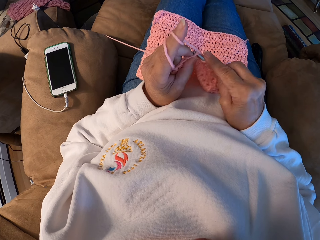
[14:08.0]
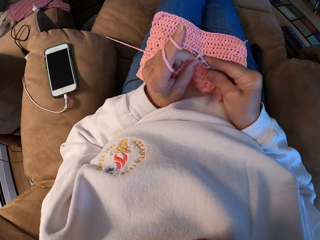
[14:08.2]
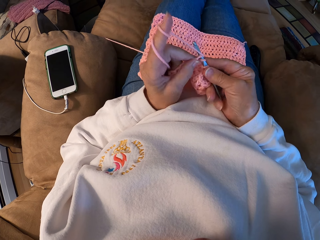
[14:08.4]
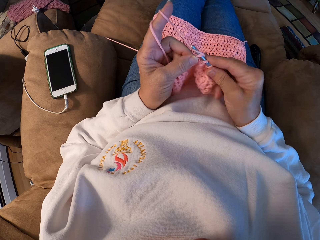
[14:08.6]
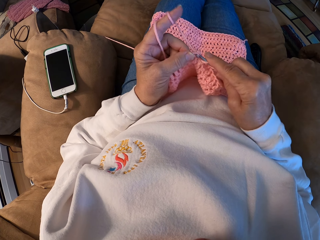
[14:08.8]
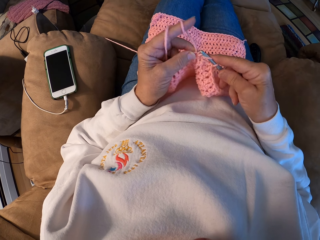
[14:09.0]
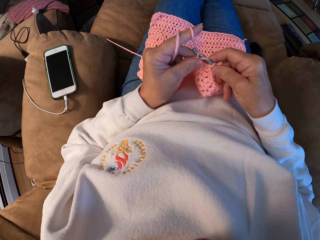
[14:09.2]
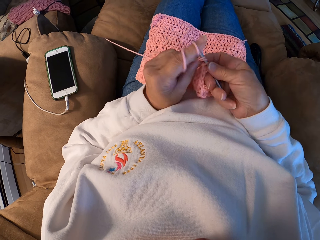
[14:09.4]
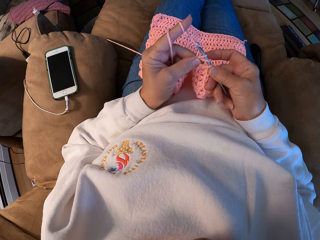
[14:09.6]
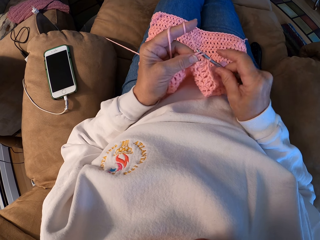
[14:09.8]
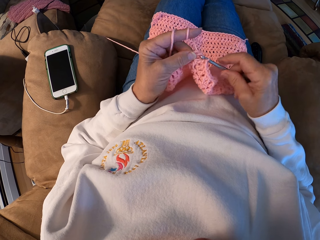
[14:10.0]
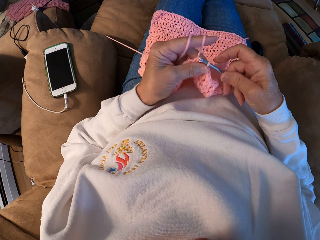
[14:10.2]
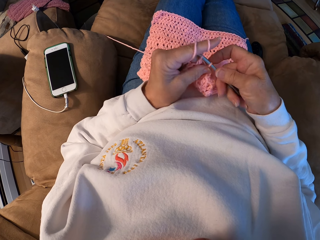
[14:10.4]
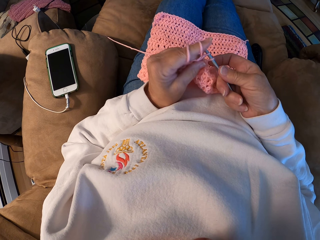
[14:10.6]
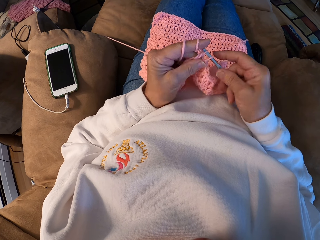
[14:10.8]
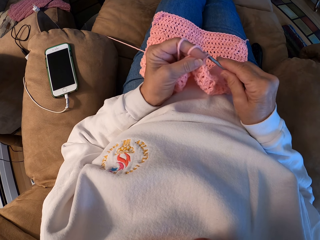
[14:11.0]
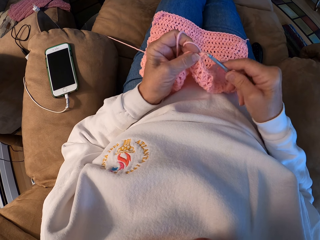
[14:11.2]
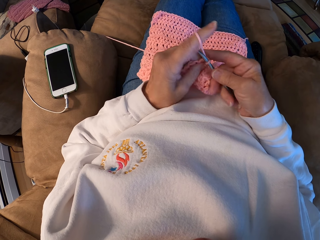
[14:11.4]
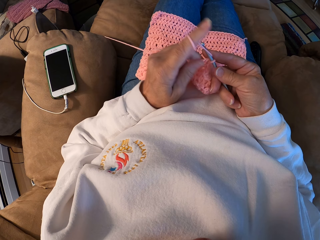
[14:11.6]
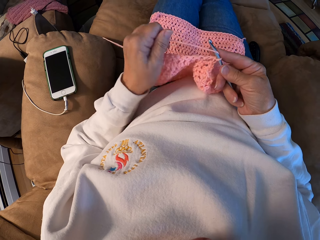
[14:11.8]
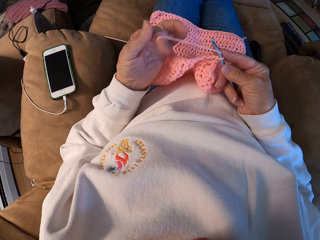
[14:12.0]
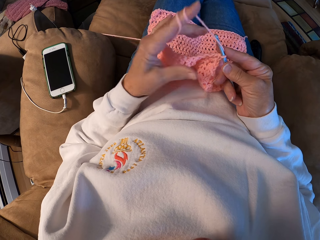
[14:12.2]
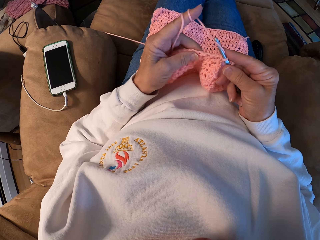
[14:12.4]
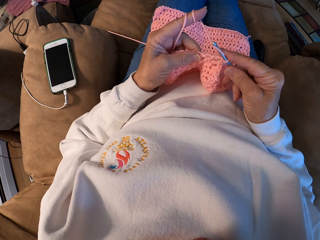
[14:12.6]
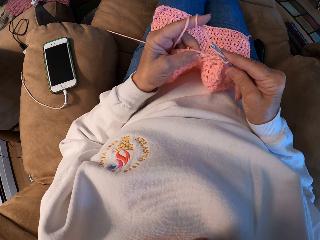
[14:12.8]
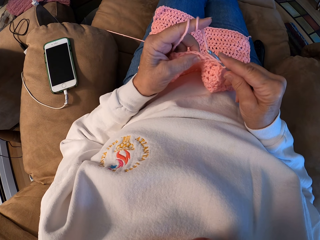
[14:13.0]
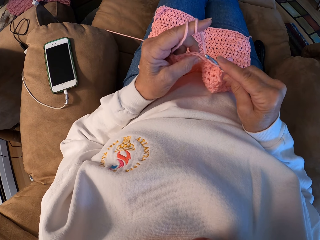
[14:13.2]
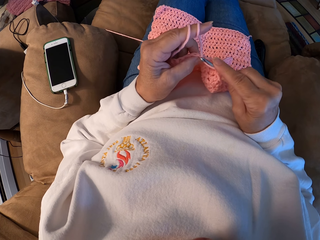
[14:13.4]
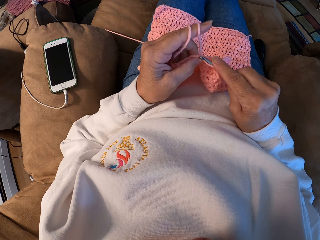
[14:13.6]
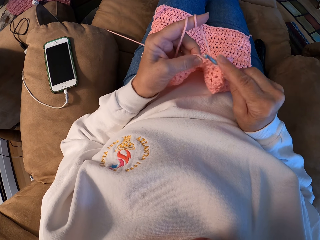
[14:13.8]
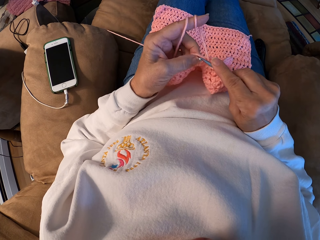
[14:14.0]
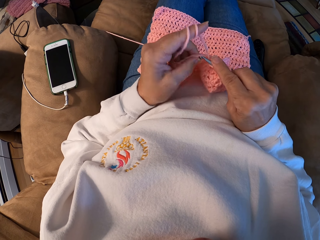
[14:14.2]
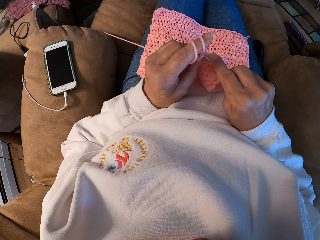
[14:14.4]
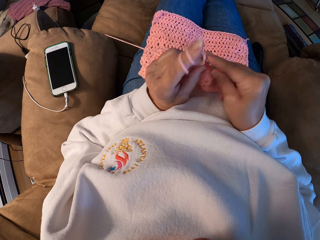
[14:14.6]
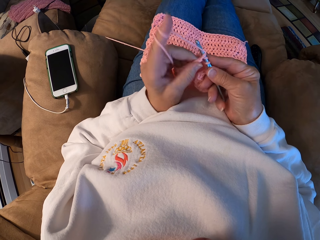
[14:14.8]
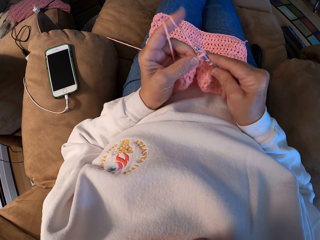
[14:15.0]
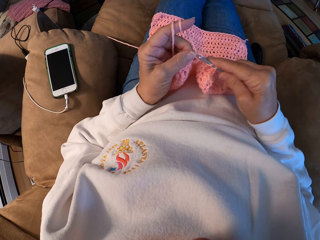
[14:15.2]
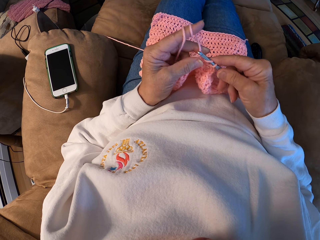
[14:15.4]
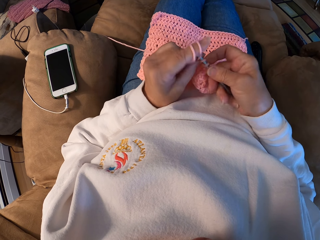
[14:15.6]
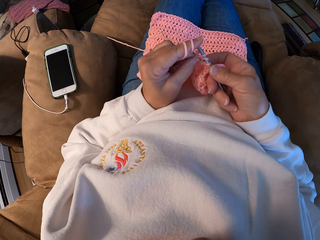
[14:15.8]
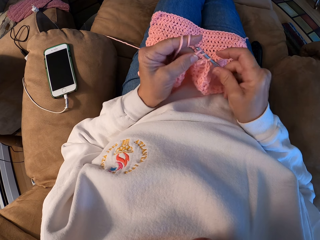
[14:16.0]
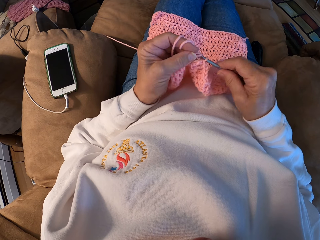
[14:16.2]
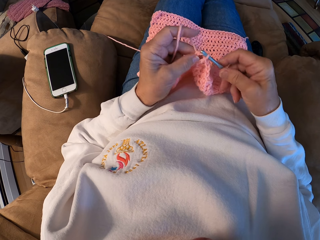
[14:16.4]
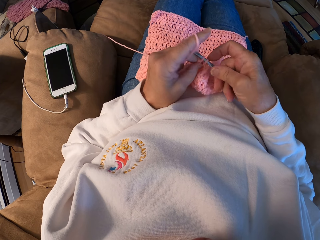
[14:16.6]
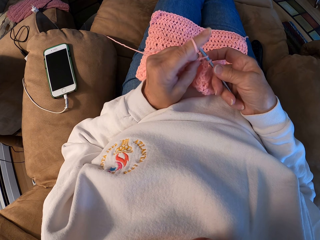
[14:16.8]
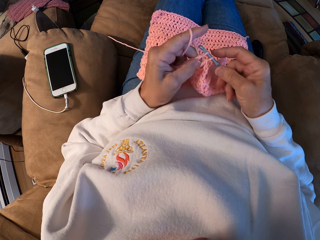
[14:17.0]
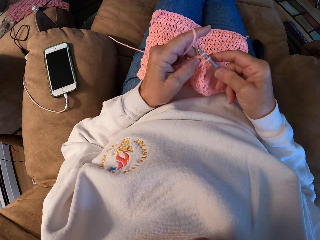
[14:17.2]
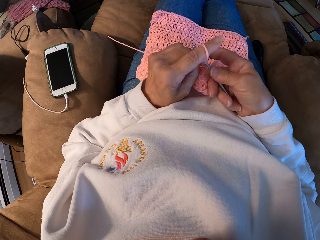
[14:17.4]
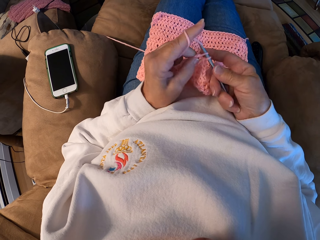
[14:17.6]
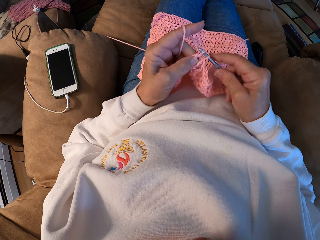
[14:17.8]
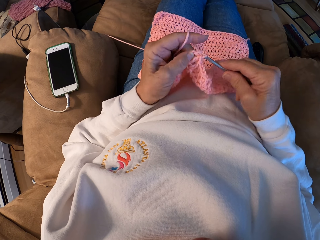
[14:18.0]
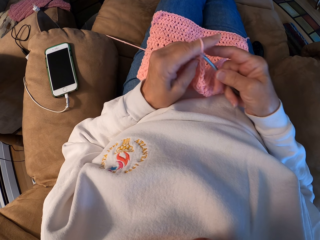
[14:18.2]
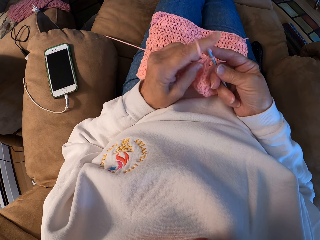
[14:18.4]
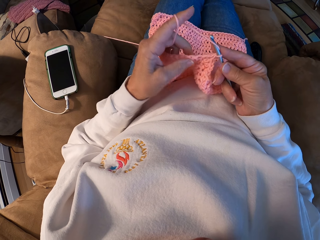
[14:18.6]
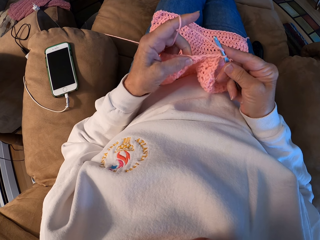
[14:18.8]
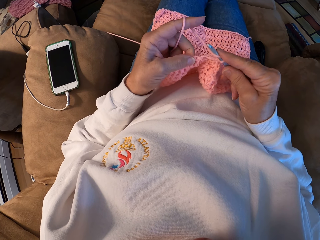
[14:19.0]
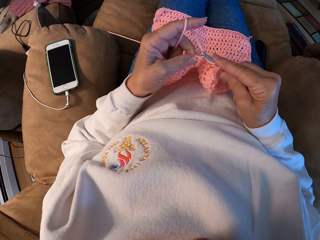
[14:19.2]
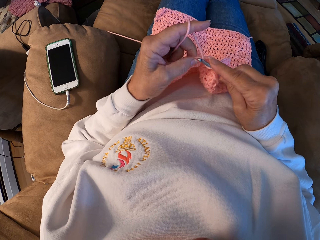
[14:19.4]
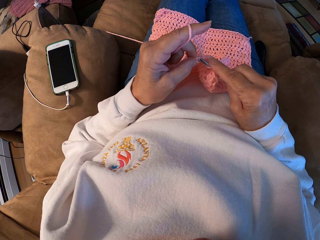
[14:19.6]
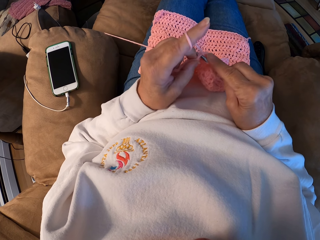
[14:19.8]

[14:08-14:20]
The camera wearer adjusts the thread. They crochet a garment.

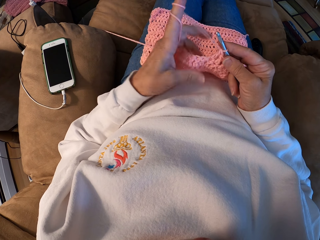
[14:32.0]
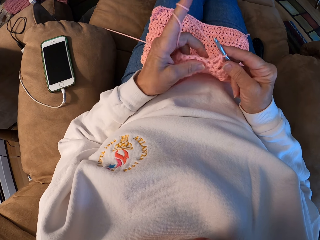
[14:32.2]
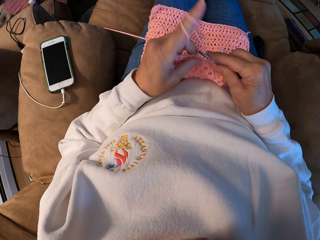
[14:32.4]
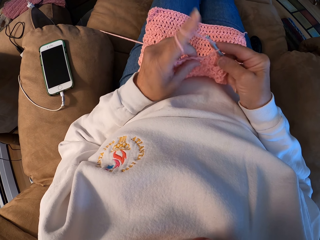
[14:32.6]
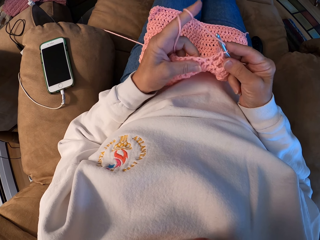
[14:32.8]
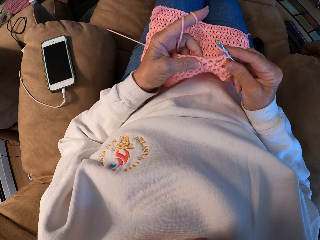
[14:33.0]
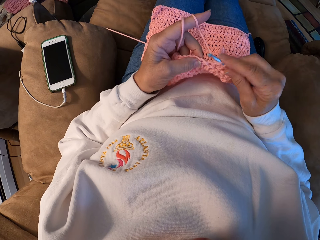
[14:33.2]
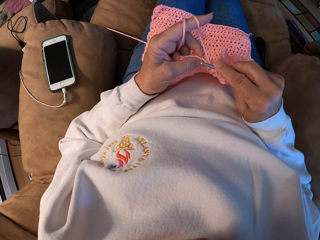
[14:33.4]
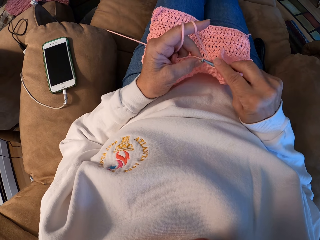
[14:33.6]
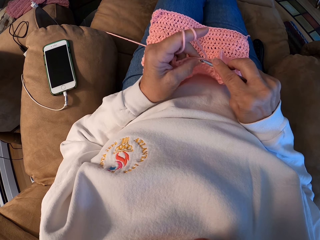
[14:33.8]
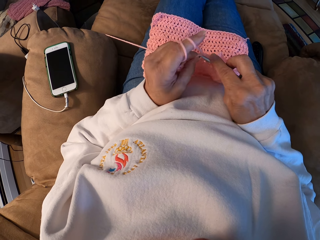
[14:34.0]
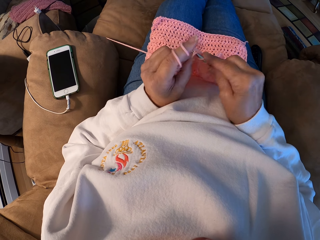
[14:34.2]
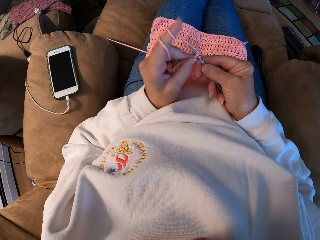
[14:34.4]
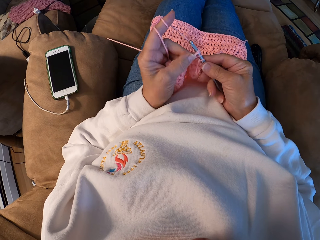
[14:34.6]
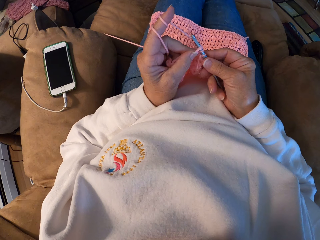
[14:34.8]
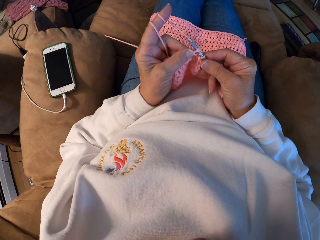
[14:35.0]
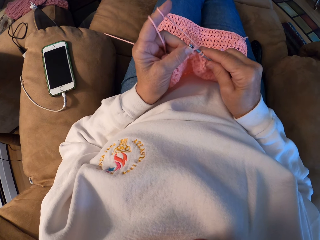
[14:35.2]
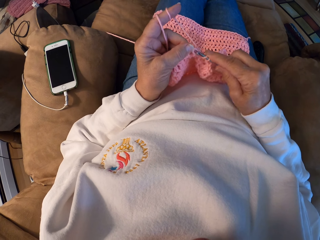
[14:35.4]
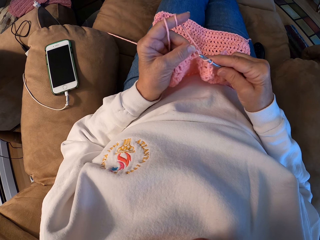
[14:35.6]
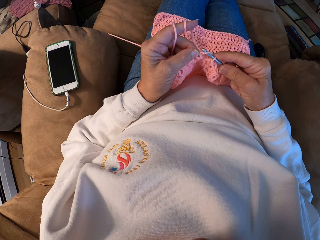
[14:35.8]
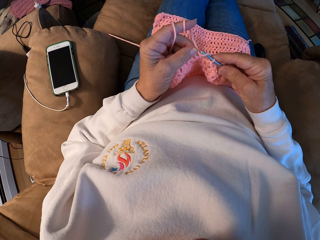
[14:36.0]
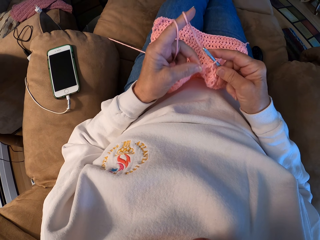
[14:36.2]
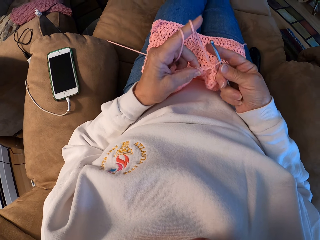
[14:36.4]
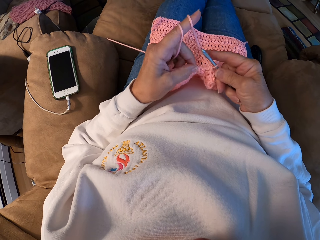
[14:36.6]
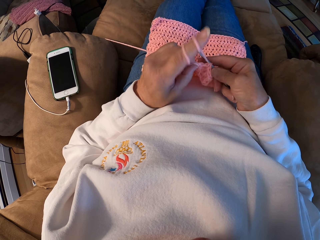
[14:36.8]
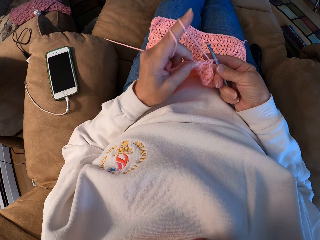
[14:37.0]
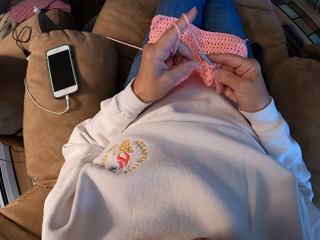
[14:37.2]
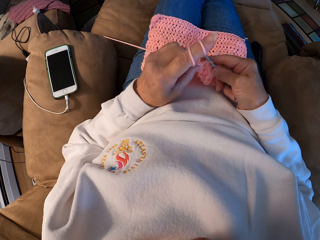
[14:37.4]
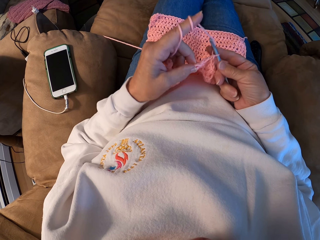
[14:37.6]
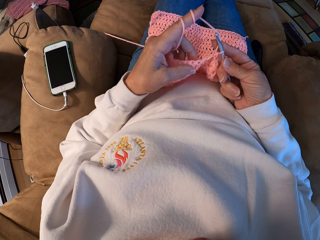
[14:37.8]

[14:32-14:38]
The camera wearer adjusts the thread. She rolls the yarn around her left index finger. She crochets a garment with the yarn.

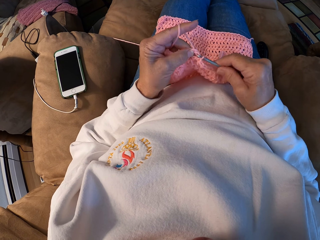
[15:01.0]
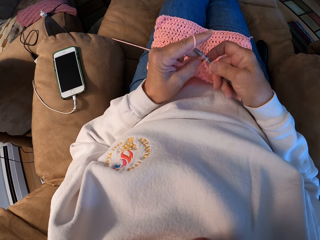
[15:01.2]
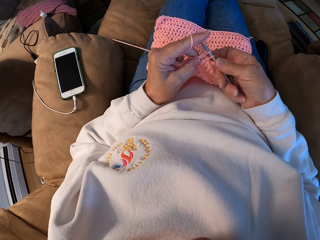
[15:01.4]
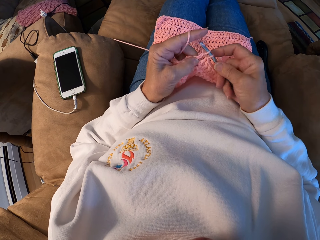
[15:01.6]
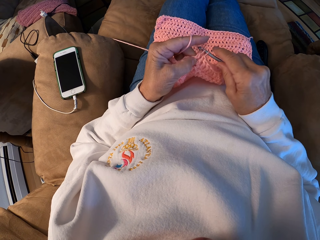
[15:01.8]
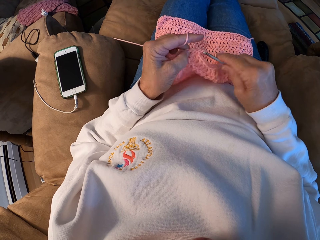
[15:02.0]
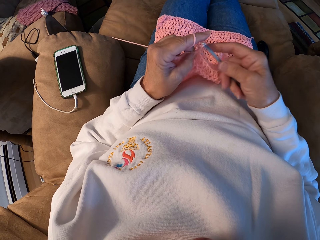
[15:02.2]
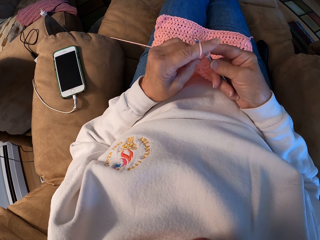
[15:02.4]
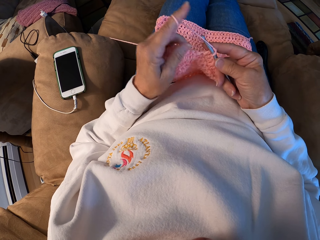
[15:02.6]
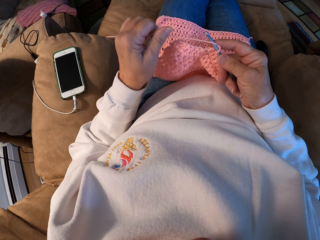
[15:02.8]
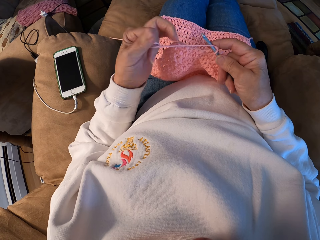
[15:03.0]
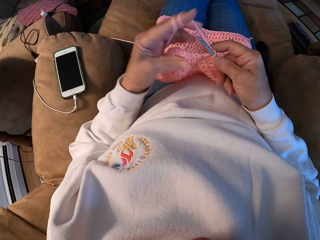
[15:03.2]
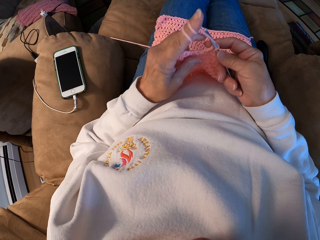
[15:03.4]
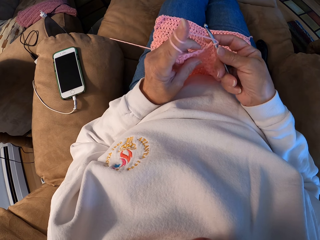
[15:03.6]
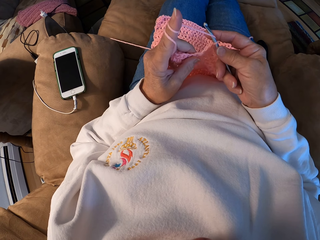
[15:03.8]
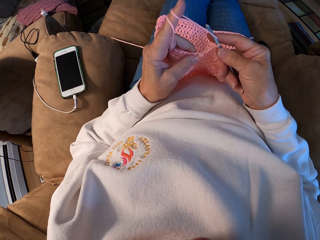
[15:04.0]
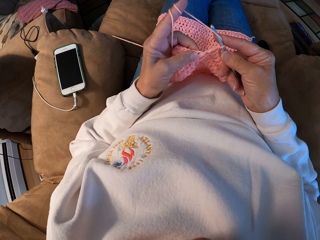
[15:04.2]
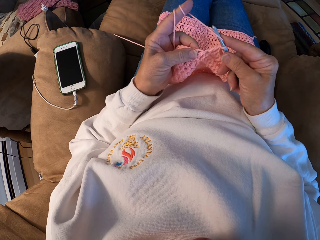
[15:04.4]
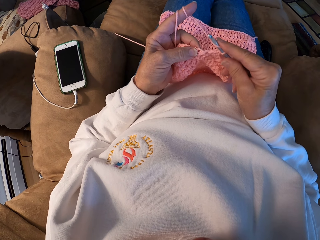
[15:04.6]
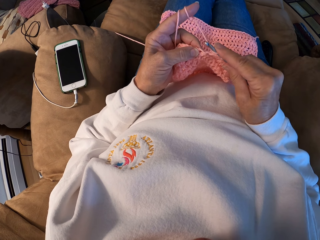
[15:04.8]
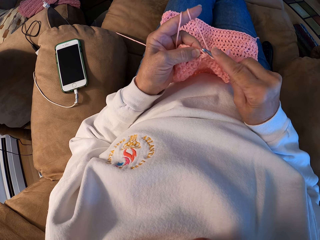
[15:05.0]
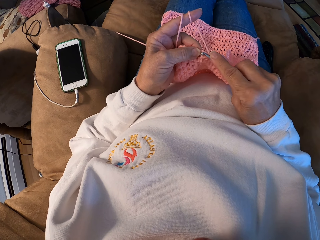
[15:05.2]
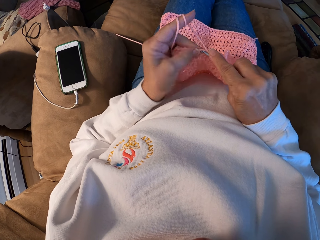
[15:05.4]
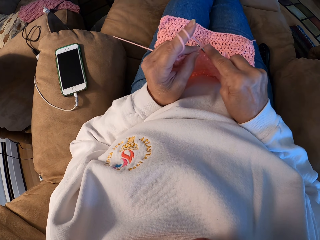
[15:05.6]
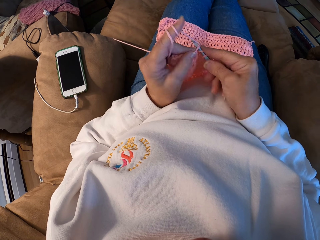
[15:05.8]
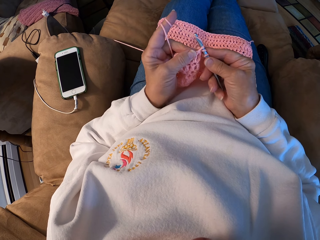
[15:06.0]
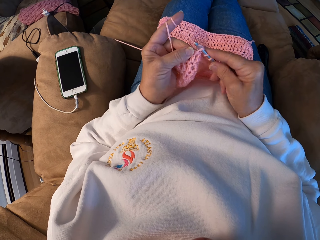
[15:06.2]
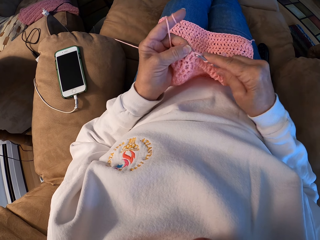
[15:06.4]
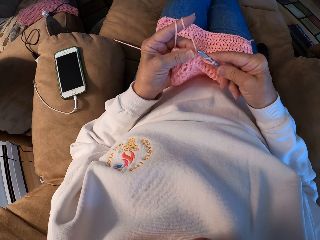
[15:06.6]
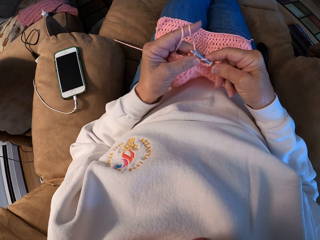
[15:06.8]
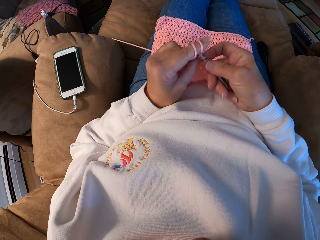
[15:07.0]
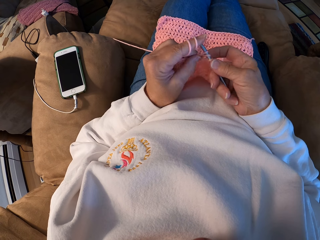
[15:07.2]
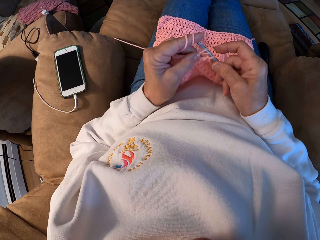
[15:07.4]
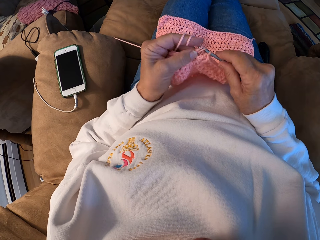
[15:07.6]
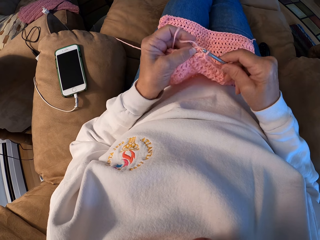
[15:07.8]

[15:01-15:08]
The camera wearer rolls the yarn around her left index finger. She adjusts the thread. She crochets a garment with the yarn.
